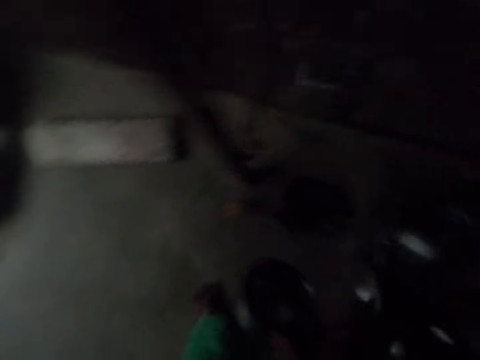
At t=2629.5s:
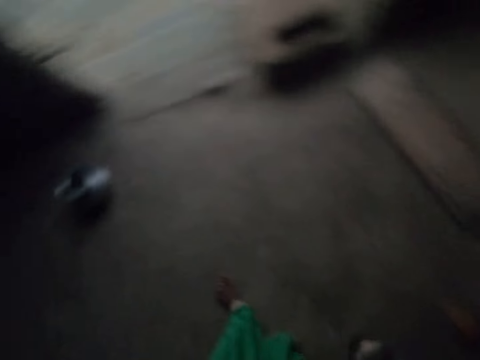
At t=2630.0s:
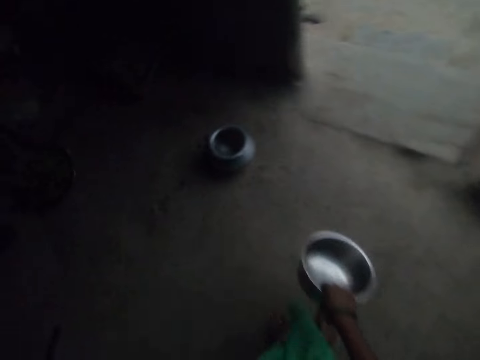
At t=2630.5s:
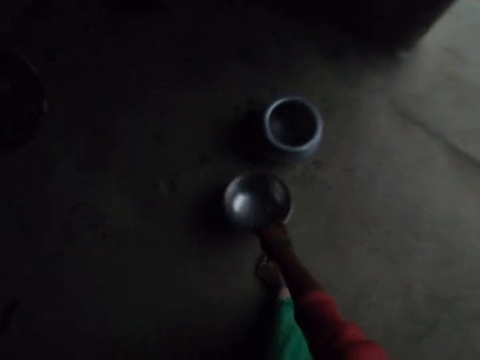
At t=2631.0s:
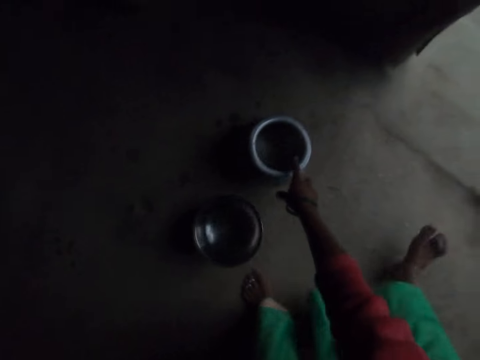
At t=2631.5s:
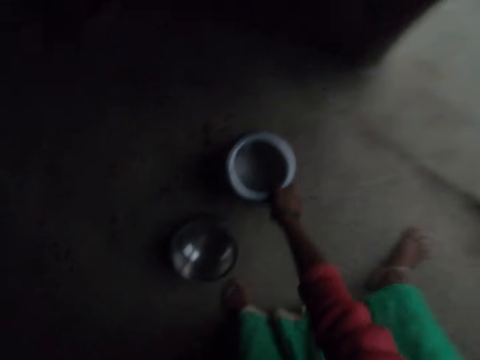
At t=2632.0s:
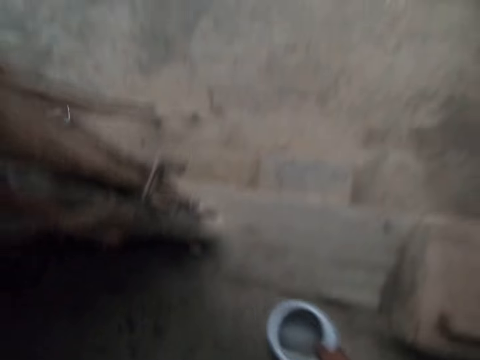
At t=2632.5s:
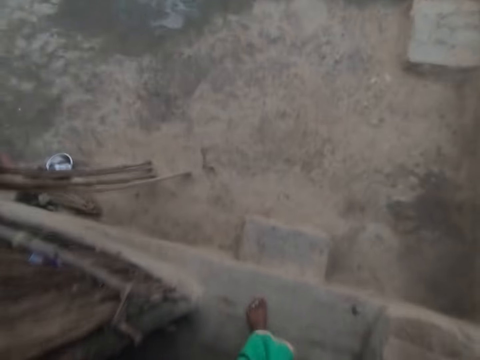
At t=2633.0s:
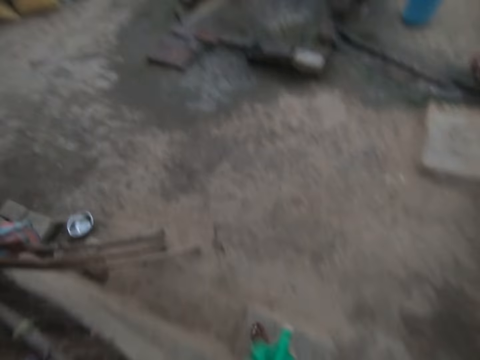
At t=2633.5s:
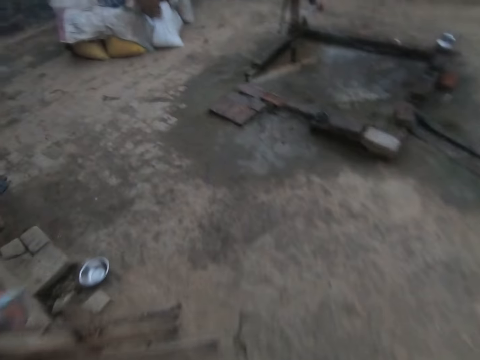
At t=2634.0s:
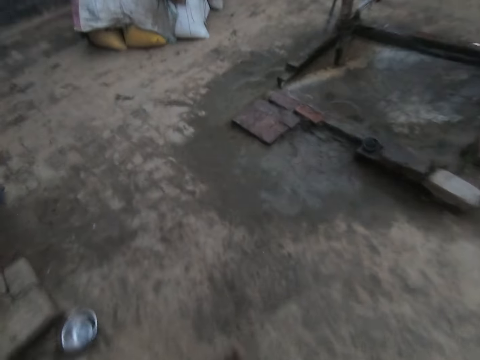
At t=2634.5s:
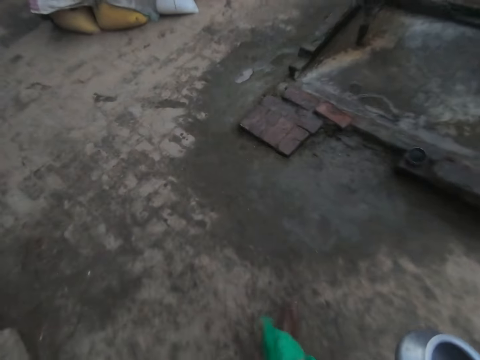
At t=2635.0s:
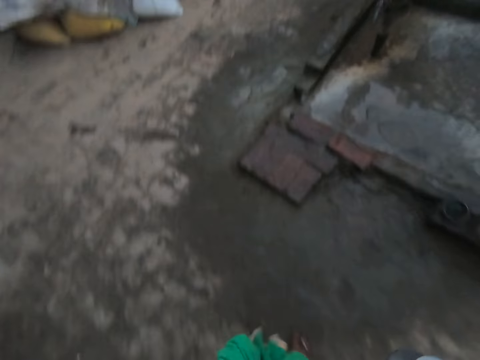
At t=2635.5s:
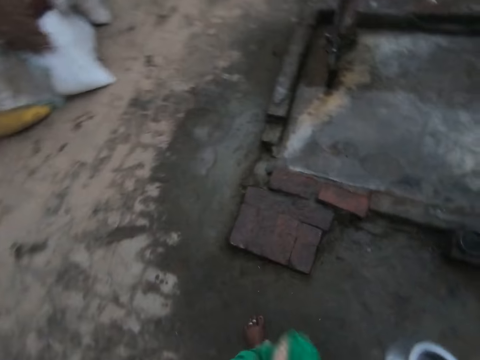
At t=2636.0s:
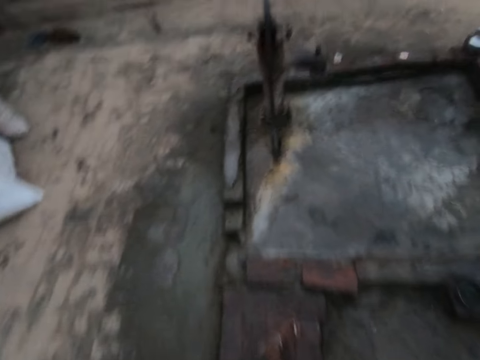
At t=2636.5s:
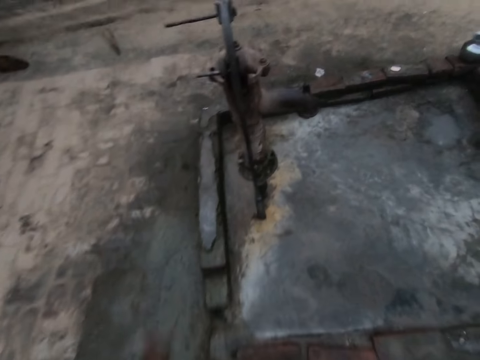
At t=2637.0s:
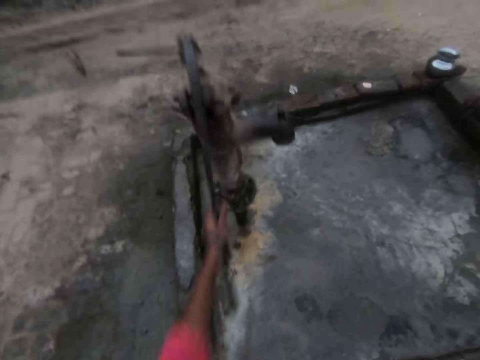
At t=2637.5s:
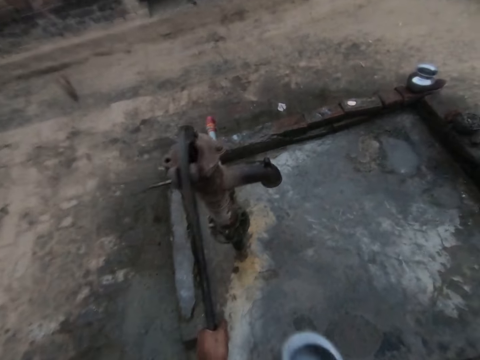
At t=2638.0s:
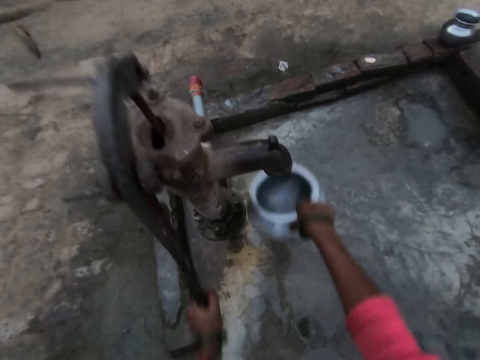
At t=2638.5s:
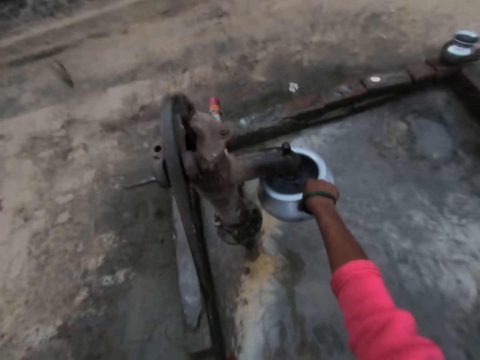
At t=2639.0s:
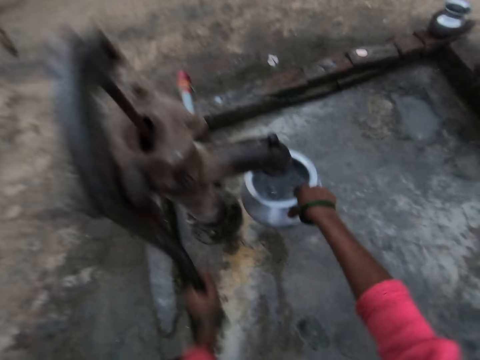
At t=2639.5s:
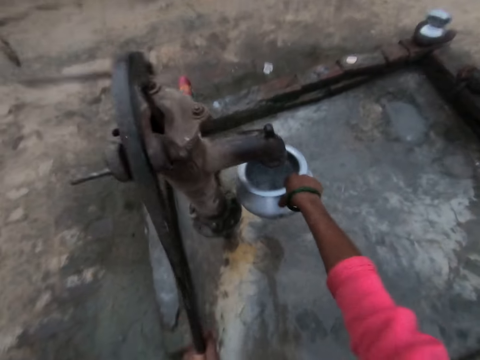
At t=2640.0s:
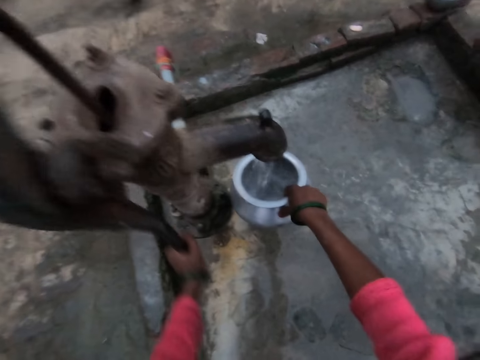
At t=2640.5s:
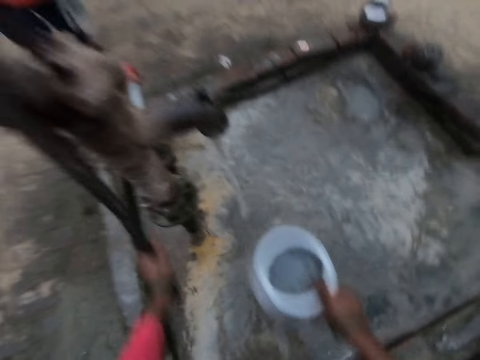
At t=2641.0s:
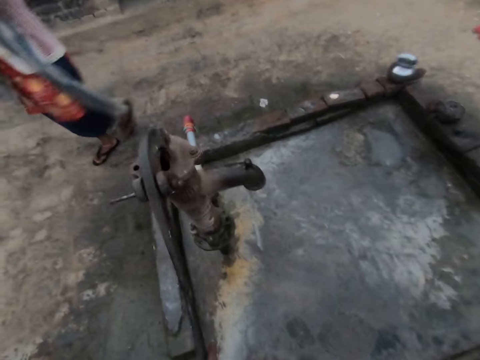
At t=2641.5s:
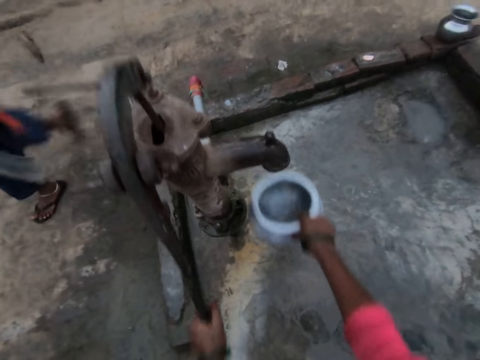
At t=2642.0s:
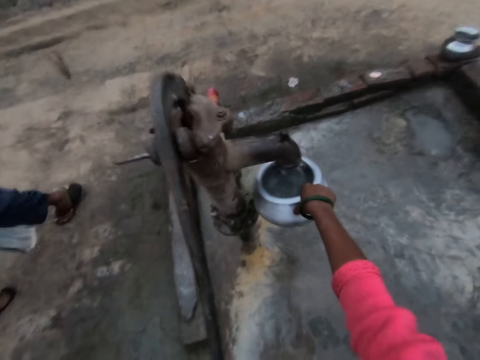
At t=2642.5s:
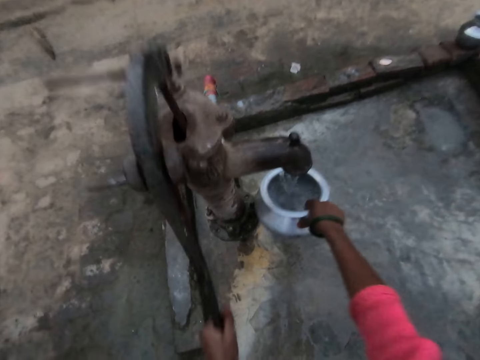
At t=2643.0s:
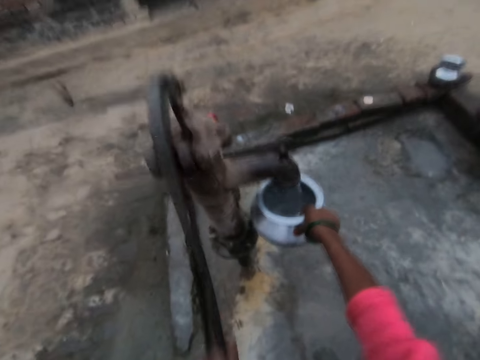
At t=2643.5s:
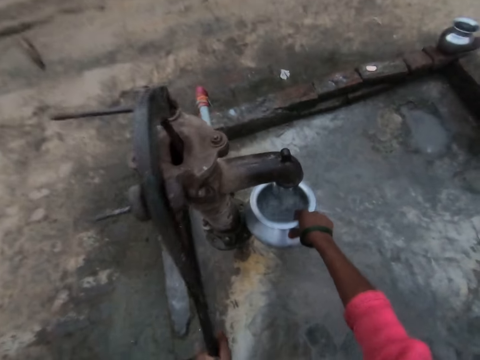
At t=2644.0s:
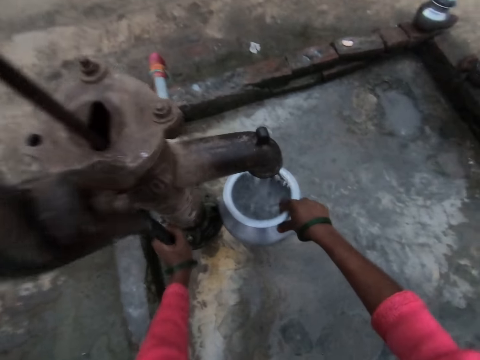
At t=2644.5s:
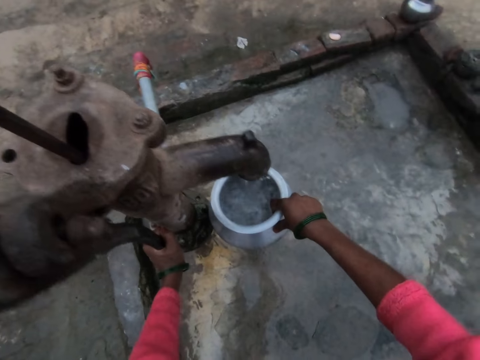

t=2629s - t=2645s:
The camera wearer picks up a cooking pot. They turn around, walk away from the cooking pots, and put the cooking pot on the floor. They pick up a cooking pot from the floor and walk out of the kitchen. They pull the water pump, pump water from the well in the cooking pot, and fetch water with the pot. A person passes by. The camera wearer pulls the cooking pot off the water pump and pumps water in the cooking pot.

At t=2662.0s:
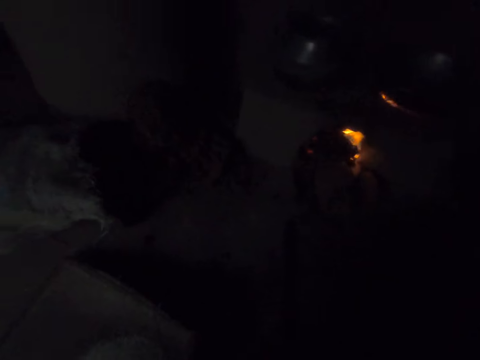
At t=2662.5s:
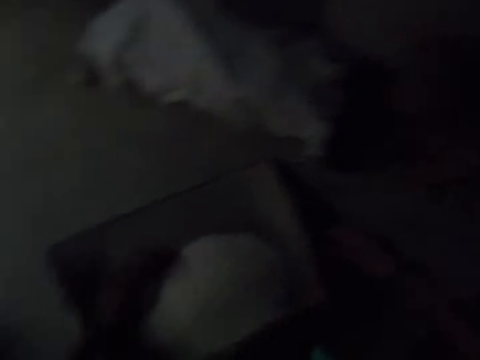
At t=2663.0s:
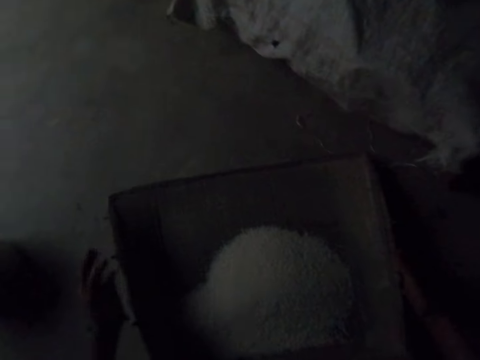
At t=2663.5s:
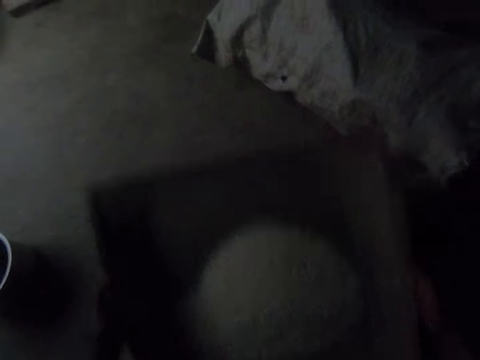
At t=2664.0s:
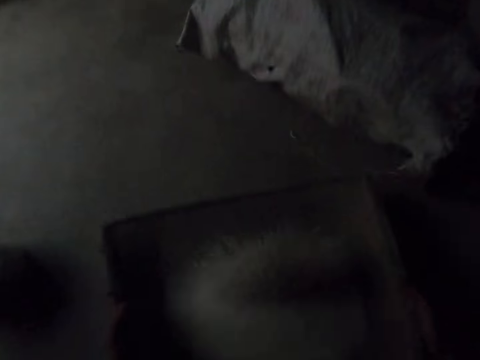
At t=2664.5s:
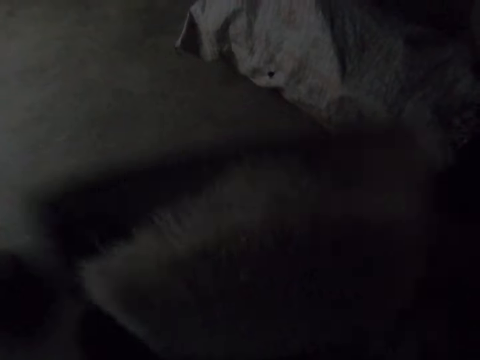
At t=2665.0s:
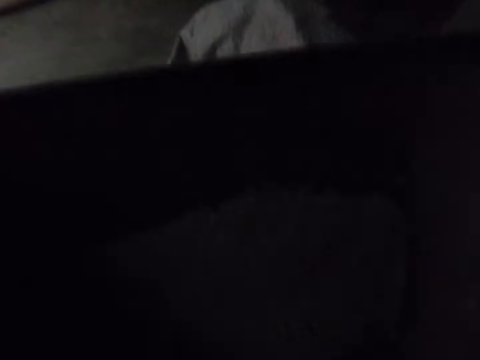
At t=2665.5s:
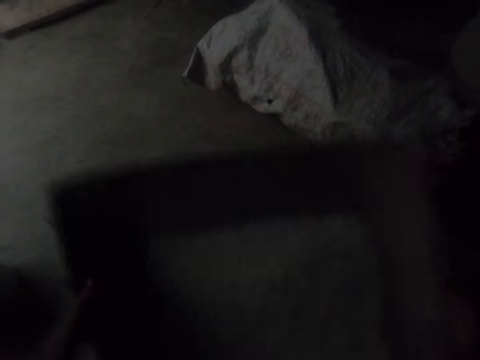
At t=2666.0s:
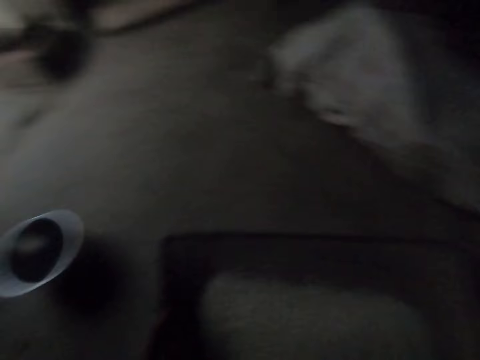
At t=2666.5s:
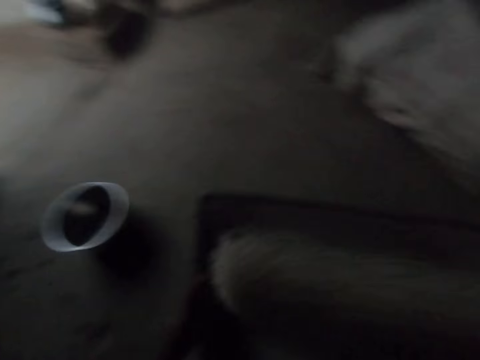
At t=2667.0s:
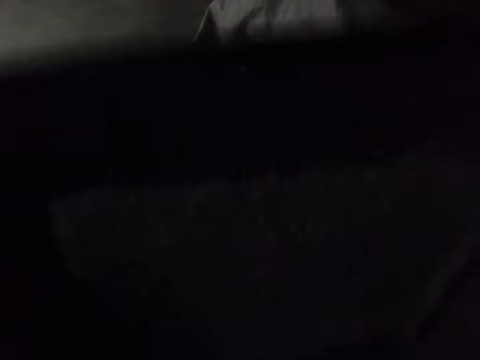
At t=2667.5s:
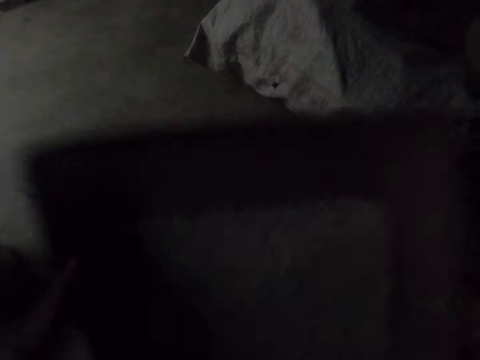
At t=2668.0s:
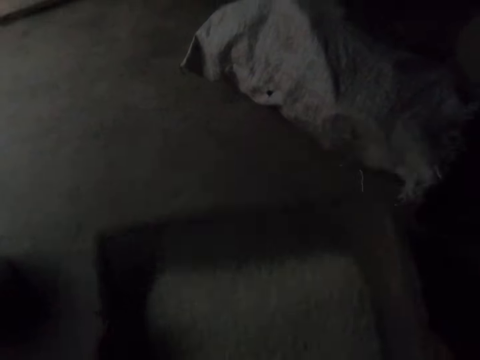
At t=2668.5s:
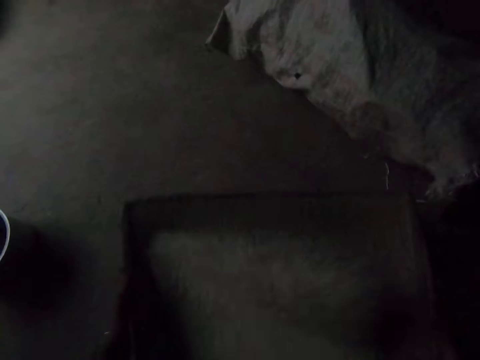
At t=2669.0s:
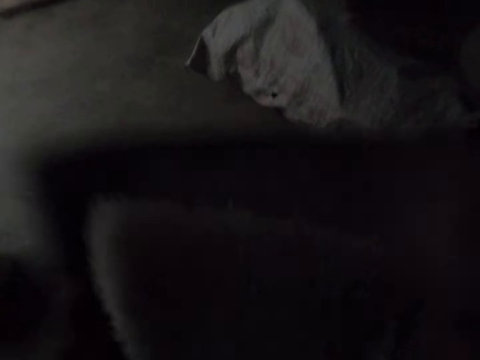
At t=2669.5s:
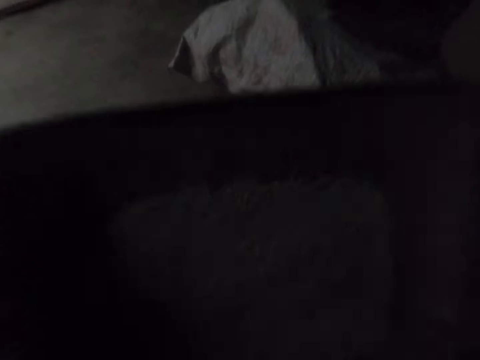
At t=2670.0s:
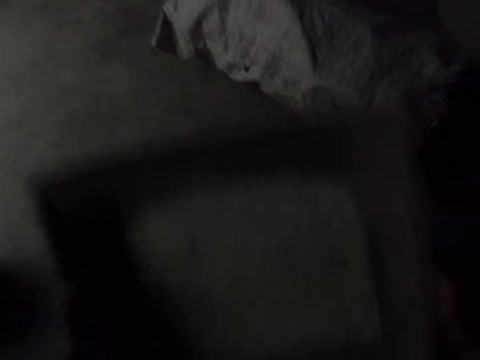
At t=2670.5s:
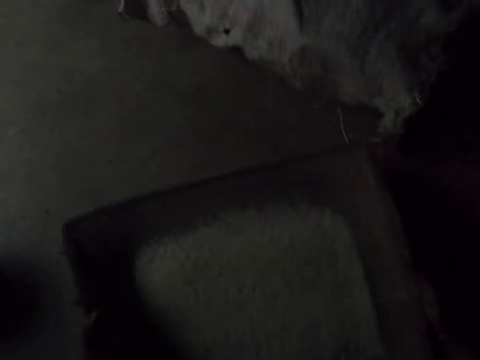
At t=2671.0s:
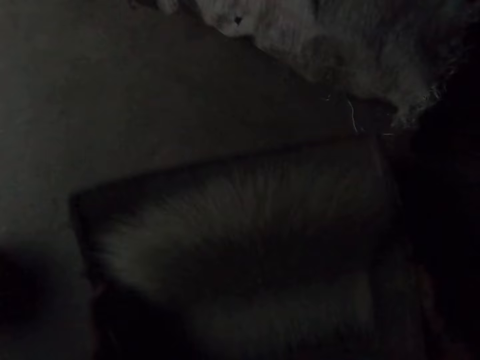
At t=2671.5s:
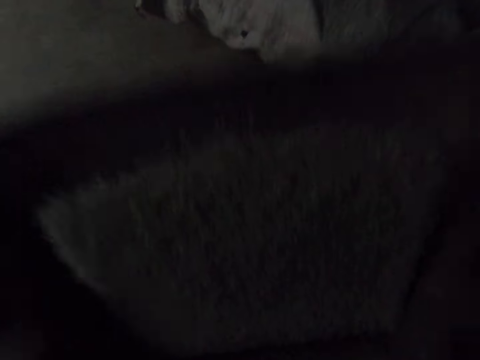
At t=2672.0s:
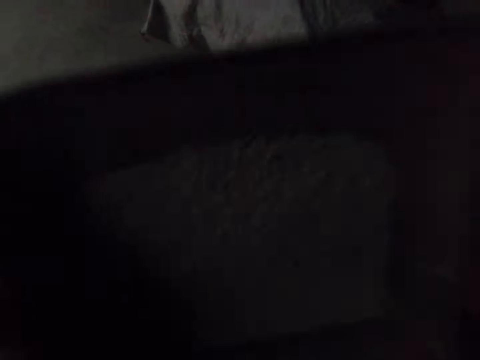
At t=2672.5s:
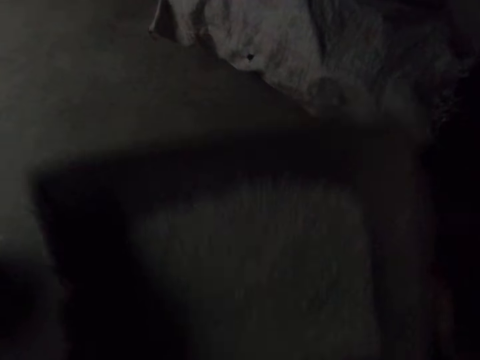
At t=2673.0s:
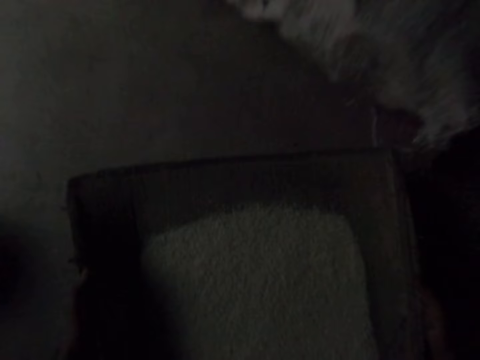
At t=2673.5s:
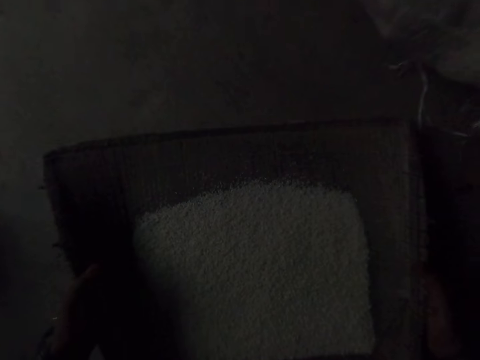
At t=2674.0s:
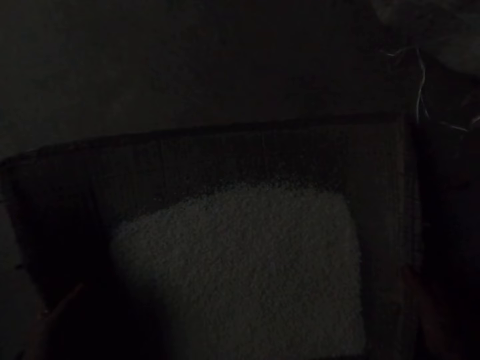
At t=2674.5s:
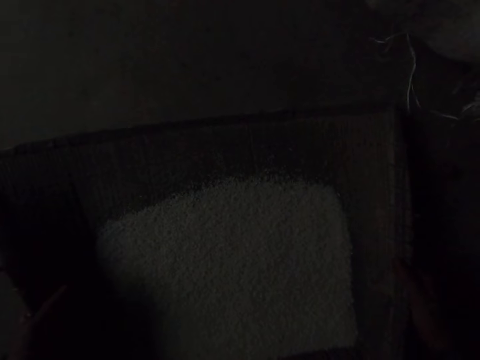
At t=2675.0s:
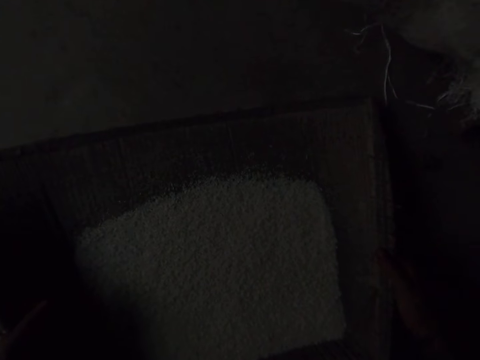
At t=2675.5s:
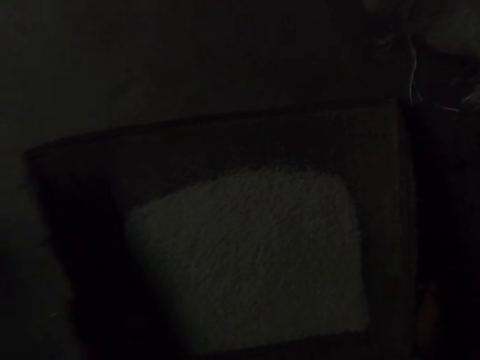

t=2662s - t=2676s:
The camera wearer picks up the tray from the floor. They shake something. They sieve the rice with the tray. They put the tray on the floor.
